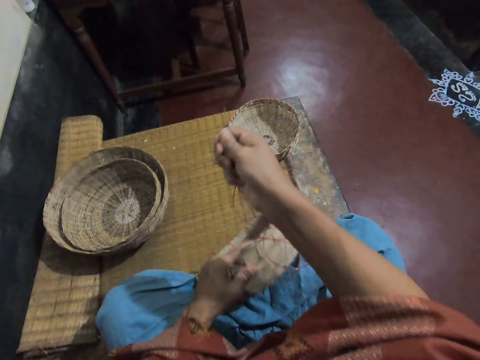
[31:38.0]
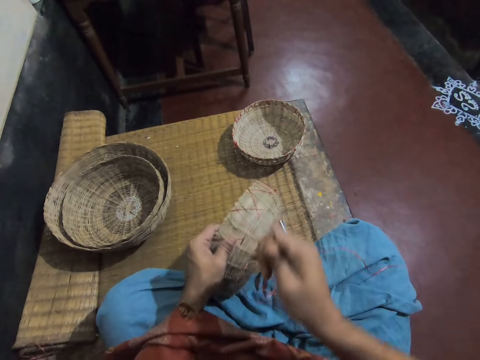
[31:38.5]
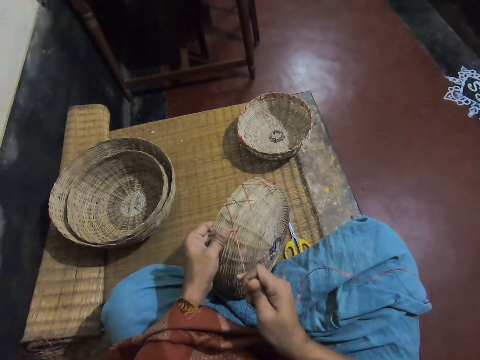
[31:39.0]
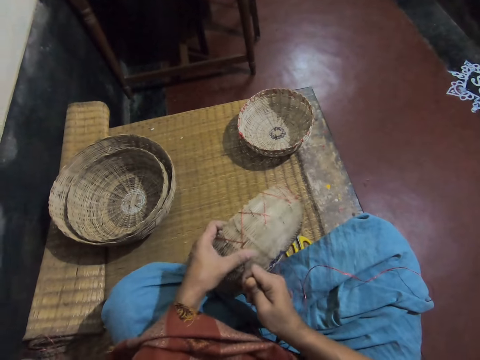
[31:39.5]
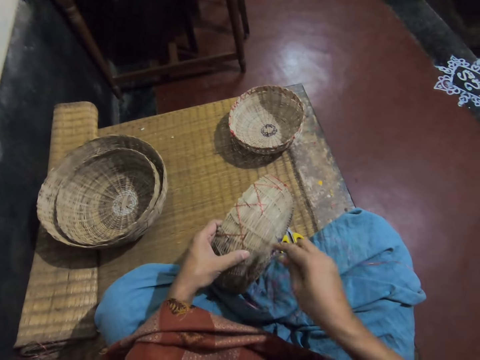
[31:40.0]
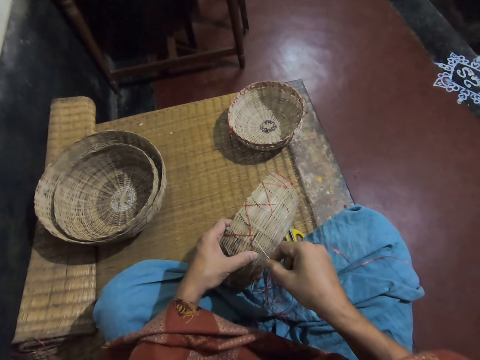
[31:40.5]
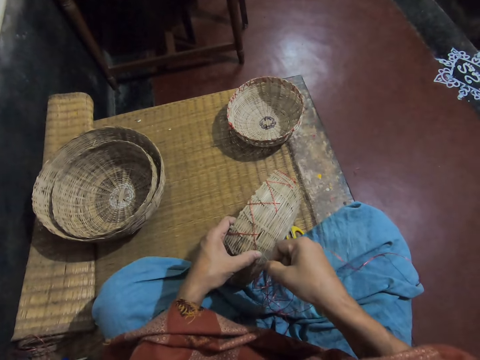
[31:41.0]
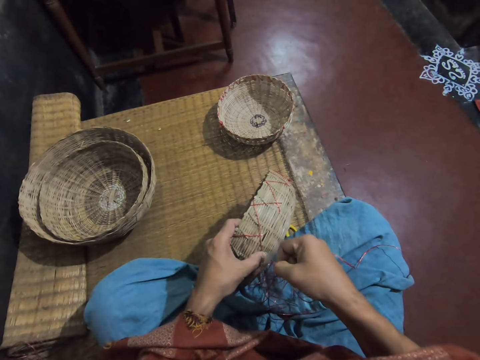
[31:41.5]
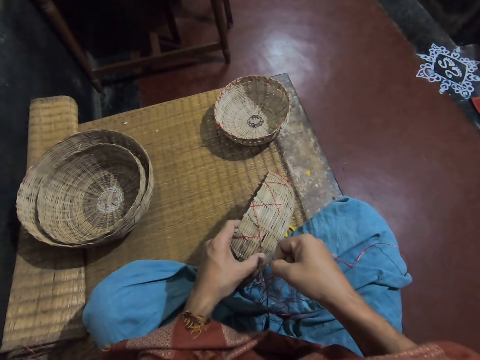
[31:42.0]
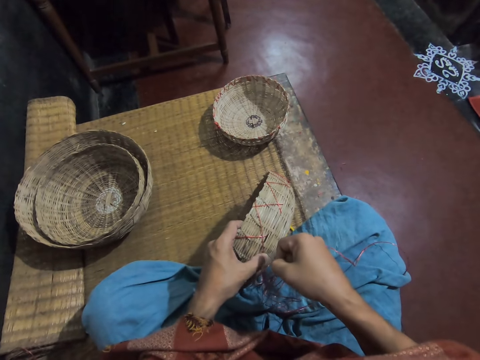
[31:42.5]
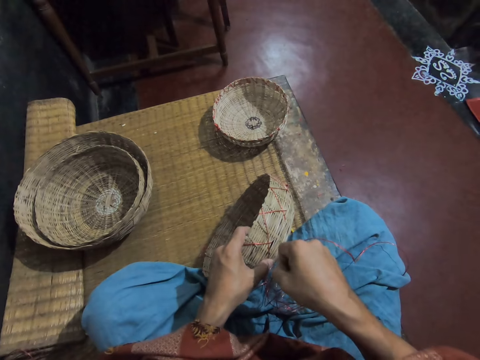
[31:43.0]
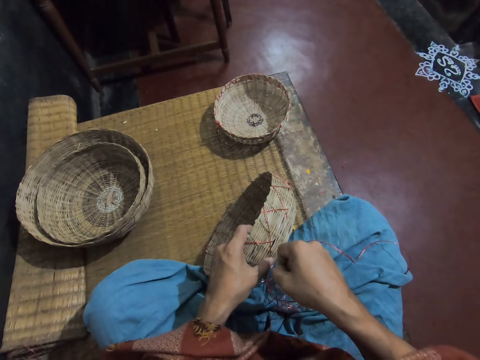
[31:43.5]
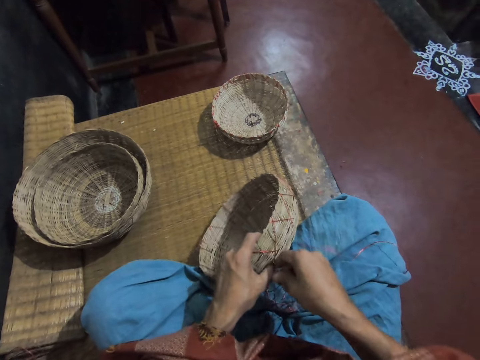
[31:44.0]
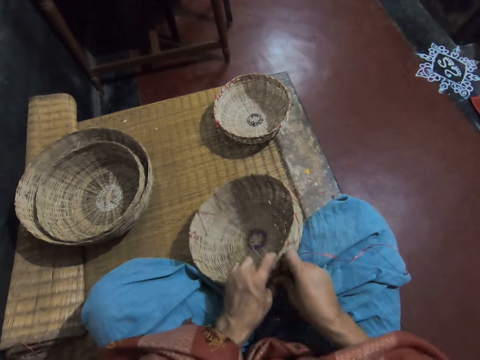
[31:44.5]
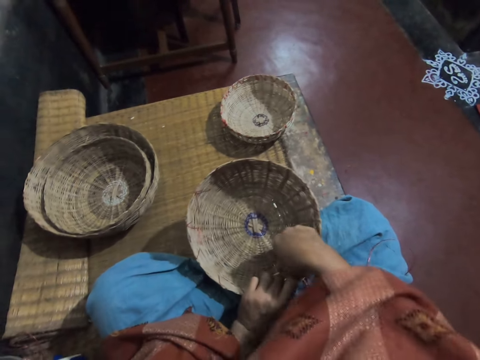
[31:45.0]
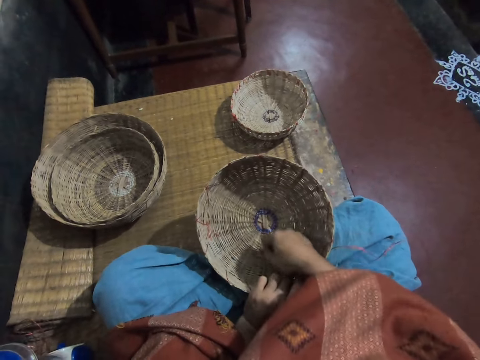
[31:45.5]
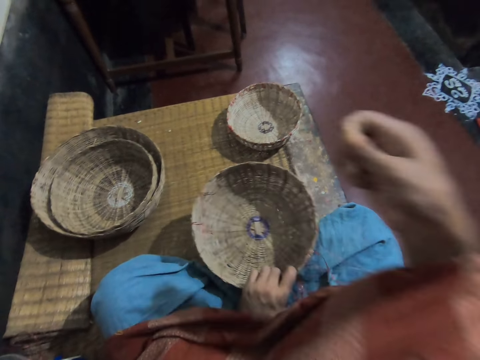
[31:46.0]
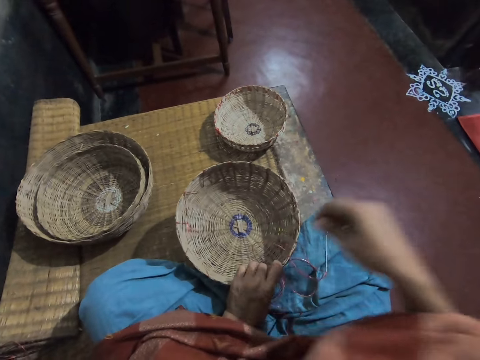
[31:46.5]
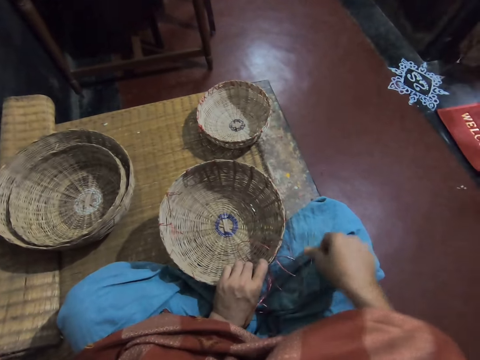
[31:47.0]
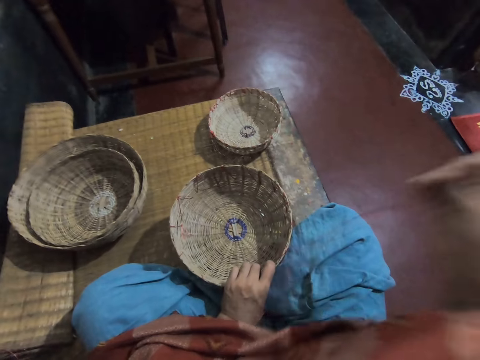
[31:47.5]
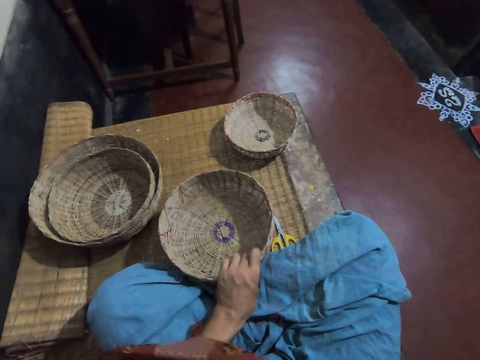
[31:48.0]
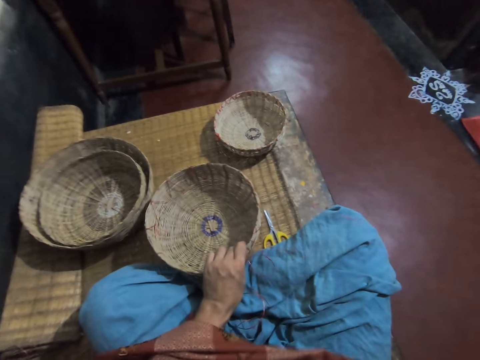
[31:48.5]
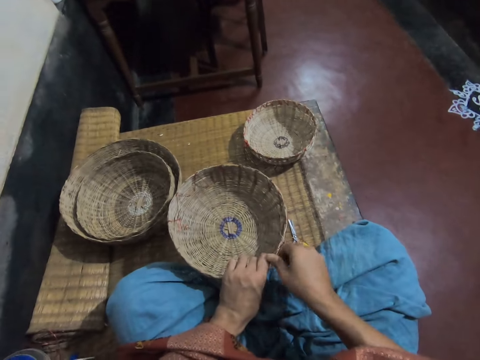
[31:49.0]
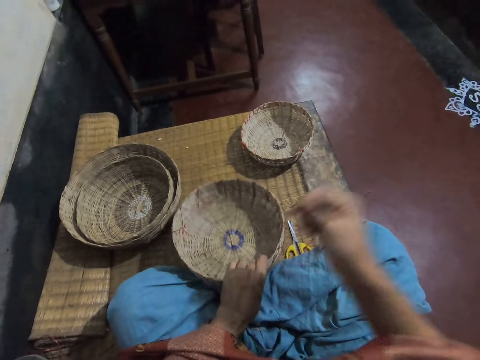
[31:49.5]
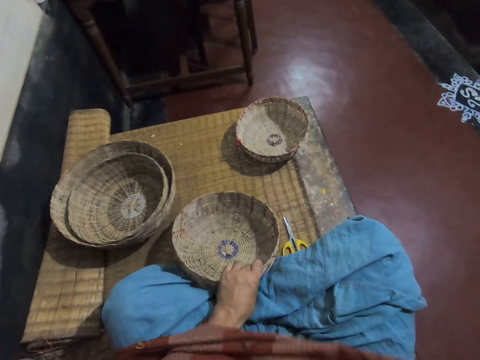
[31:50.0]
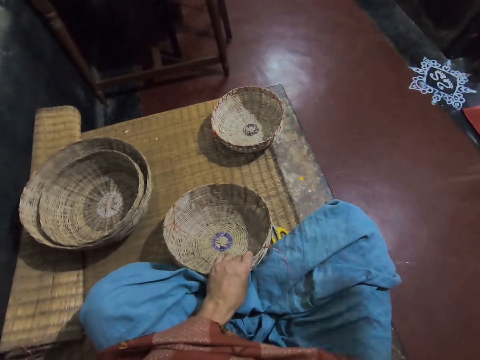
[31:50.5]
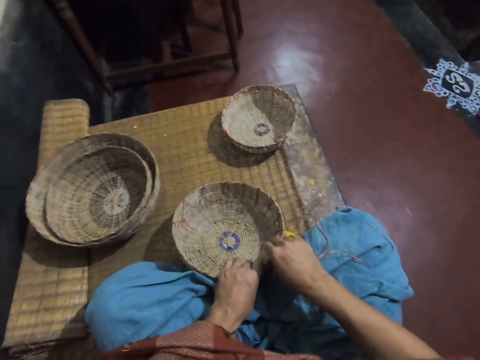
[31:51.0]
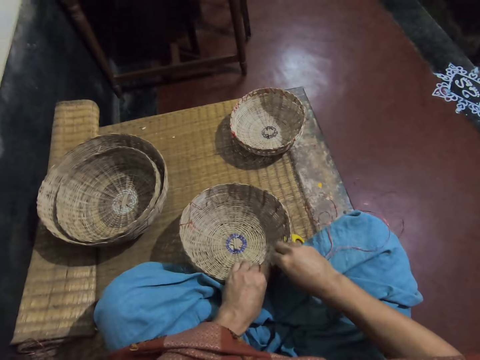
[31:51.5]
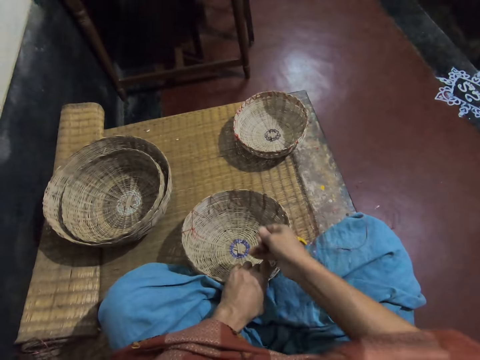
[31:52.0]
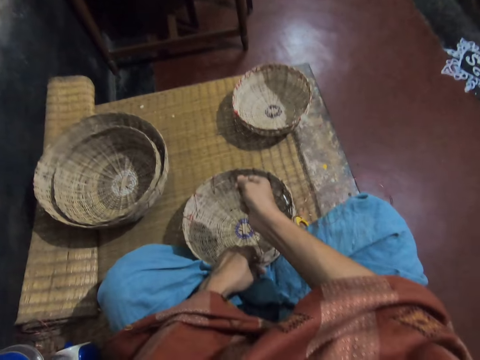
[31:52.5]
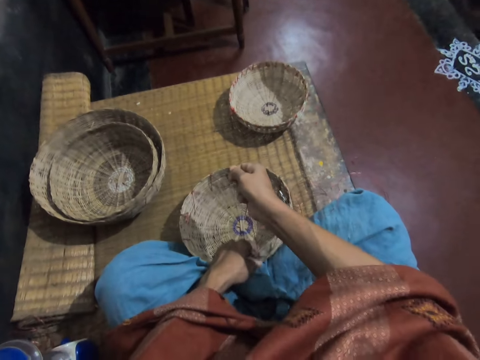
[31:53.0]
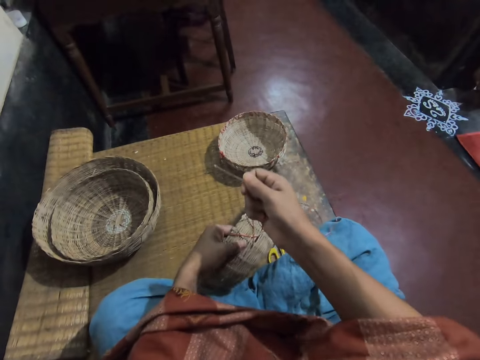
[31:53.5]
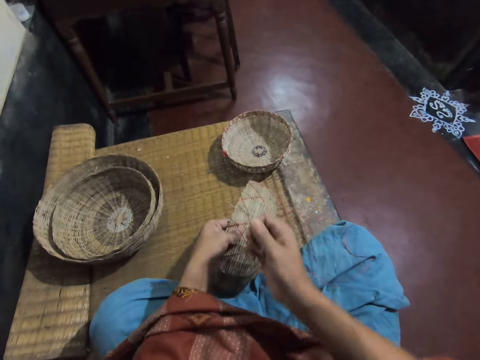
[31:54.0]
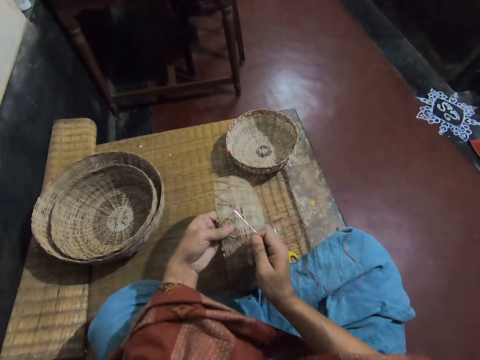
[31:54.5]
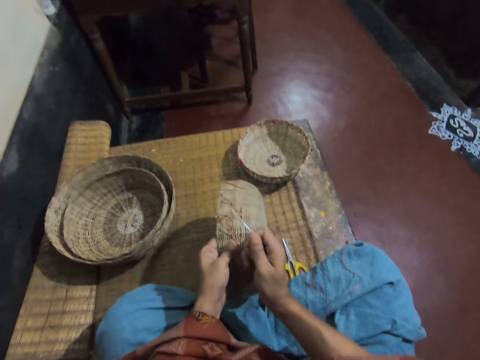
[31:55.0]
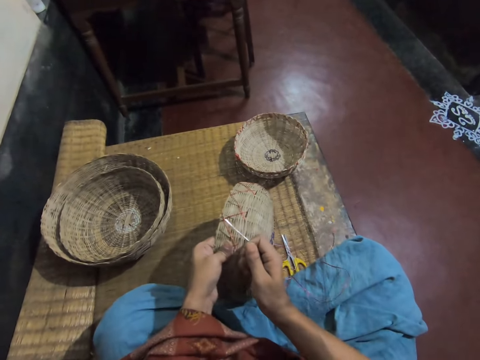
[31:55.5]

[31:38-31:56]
The camera wearer weaves the basket. She turns the basket. She pulls a needle with the right hand. She picks a thread on her lap. She pulls the thread with the right hand. She picks a thread. She pulls the thread with the right hand. She adjusts a thread on the basket. She turns the basket.

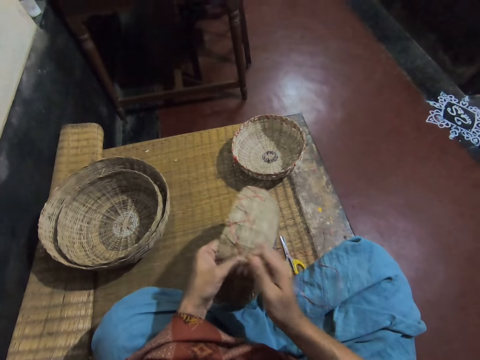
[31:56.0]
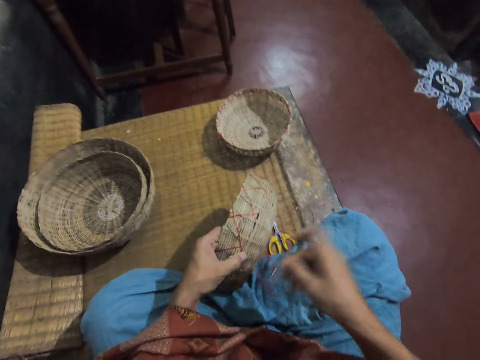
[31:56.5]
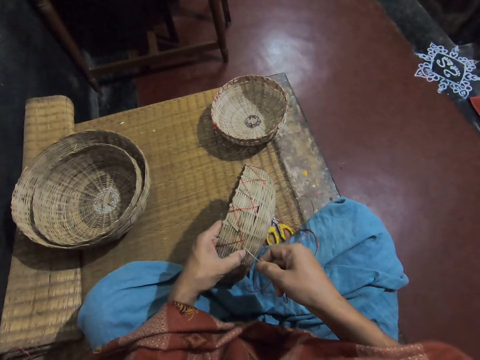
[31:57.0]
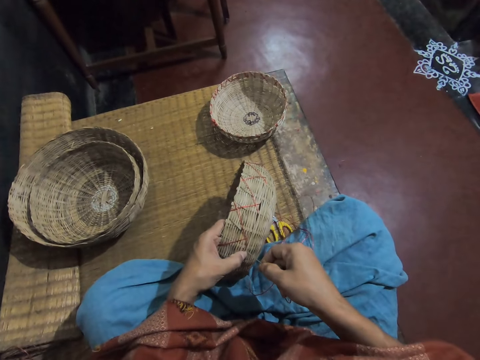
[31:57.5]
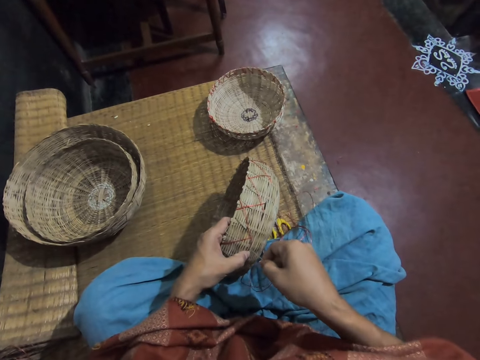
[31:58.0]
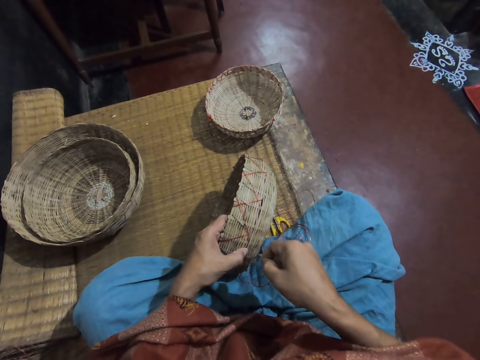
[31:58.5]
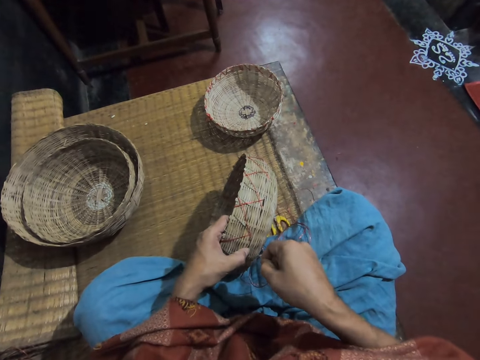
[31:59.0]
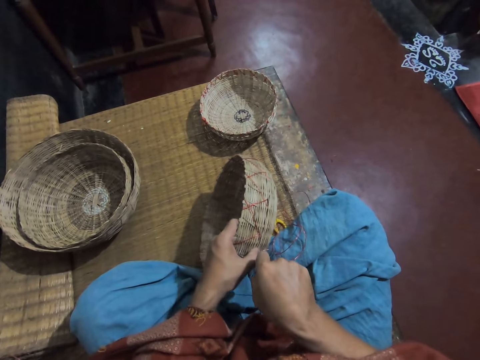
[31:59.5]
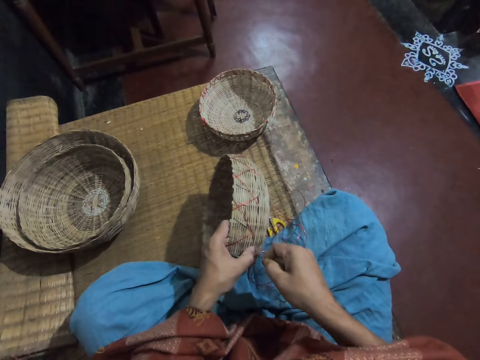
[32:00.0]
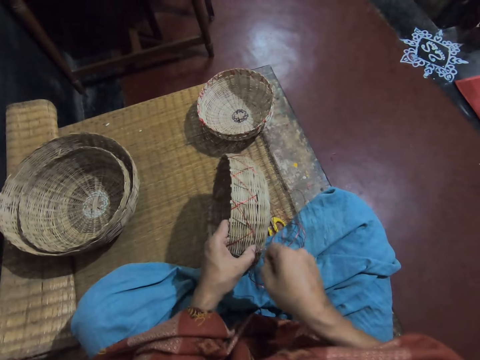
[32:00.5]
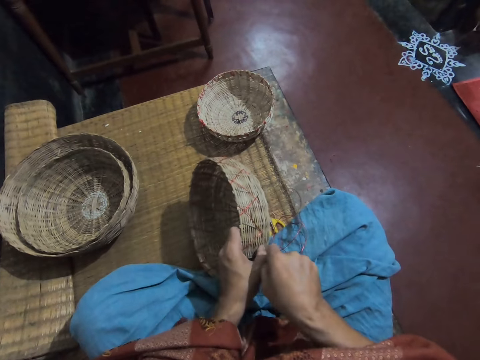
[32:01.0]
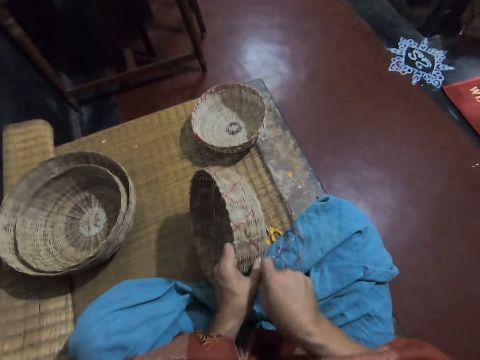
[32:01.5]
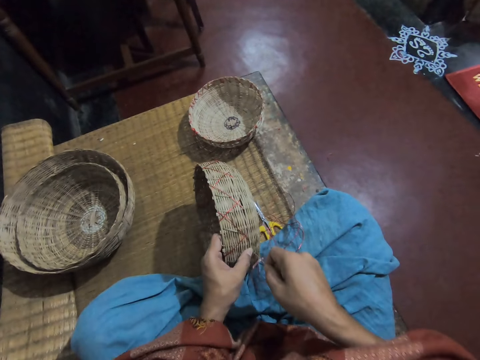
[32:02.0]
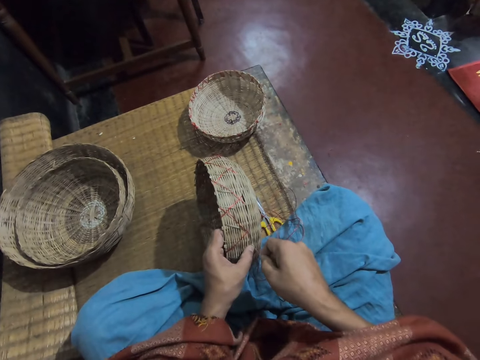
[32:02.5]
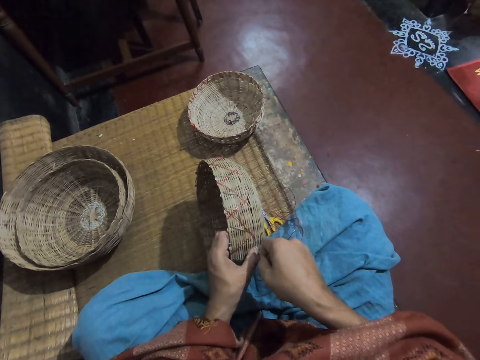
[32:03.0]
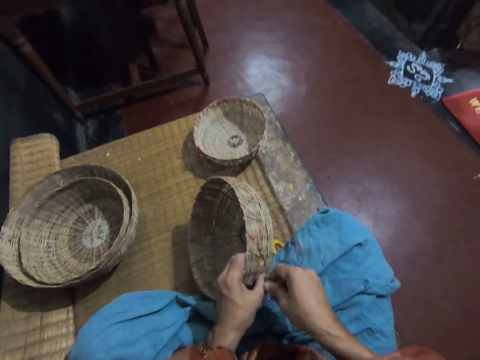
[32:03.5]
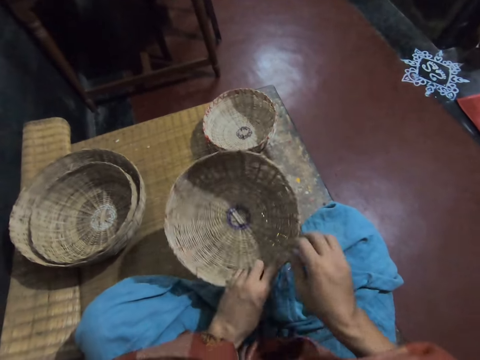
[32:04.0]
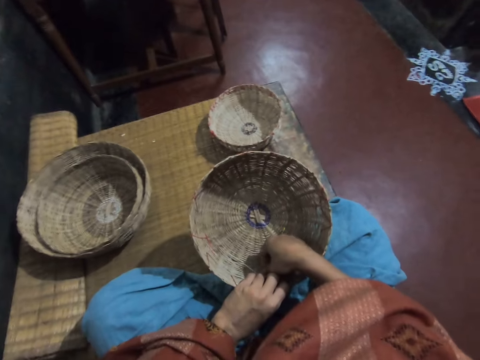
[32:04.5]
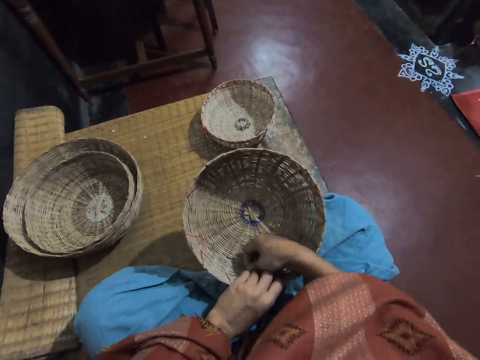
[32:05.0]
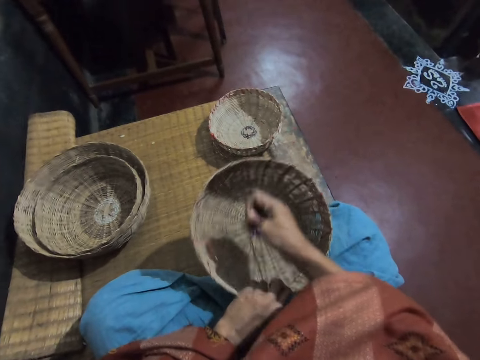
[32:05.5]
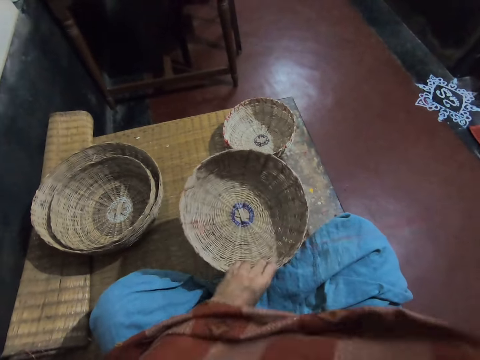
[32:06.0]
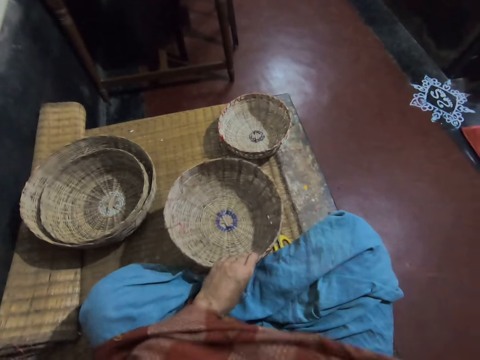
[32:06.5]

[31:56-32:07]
The camera wearer weaves a basket. They turn the basket. They pick a needle in the basket. They pull a thread.
